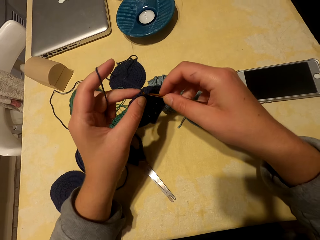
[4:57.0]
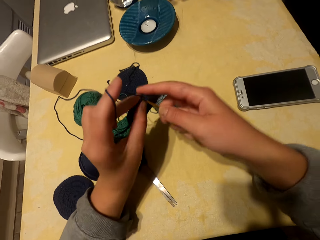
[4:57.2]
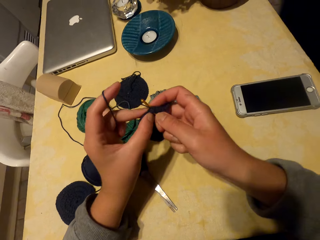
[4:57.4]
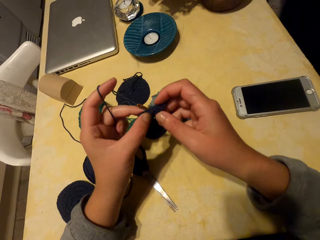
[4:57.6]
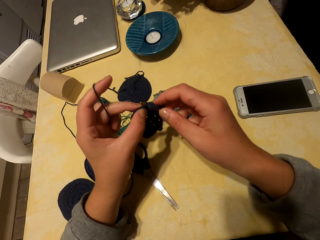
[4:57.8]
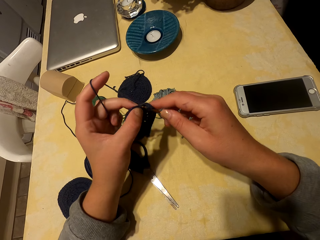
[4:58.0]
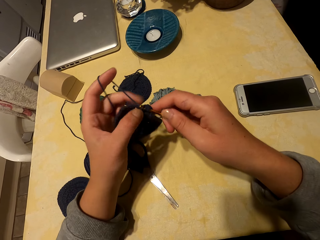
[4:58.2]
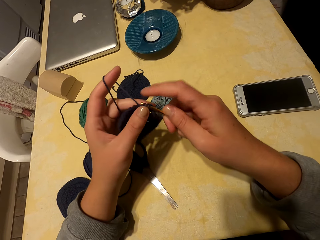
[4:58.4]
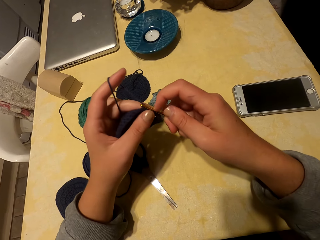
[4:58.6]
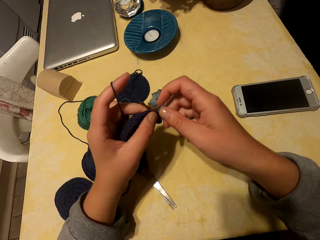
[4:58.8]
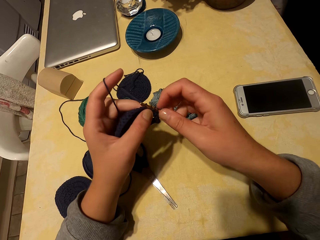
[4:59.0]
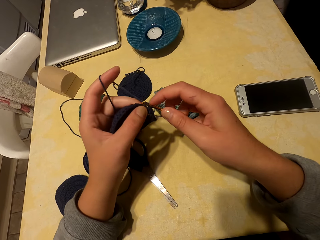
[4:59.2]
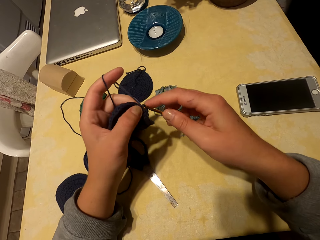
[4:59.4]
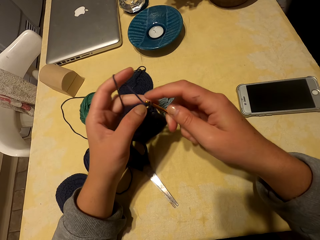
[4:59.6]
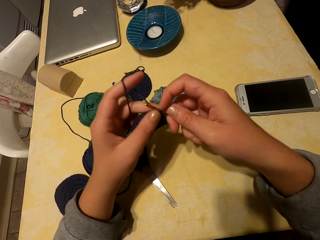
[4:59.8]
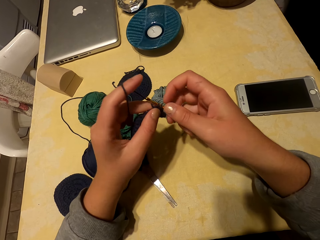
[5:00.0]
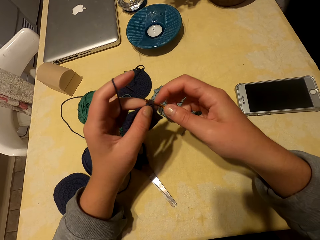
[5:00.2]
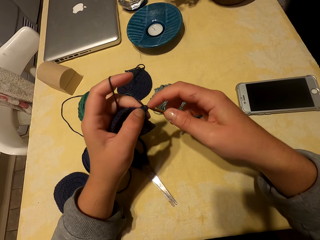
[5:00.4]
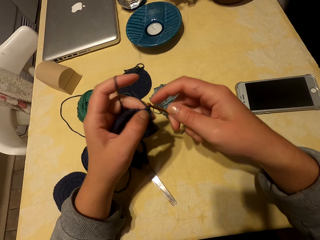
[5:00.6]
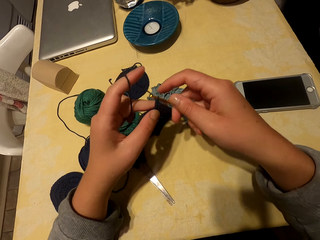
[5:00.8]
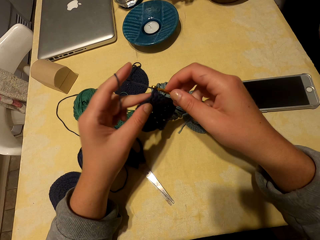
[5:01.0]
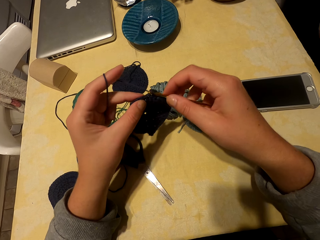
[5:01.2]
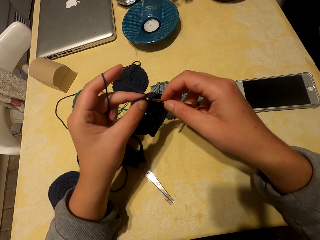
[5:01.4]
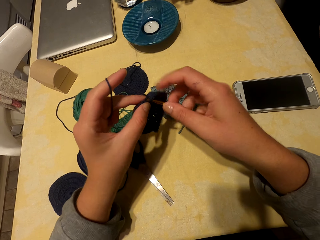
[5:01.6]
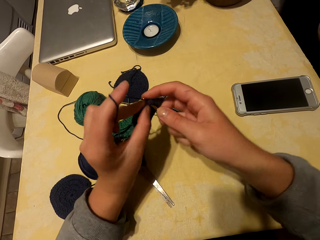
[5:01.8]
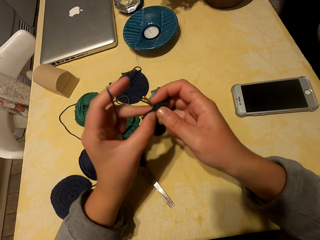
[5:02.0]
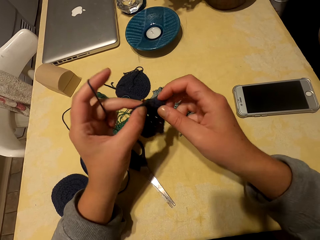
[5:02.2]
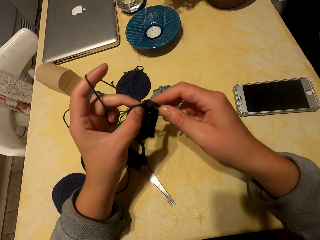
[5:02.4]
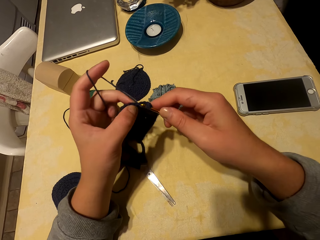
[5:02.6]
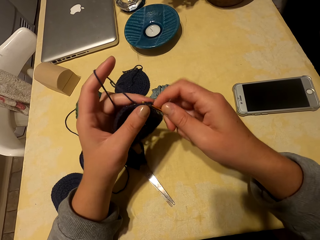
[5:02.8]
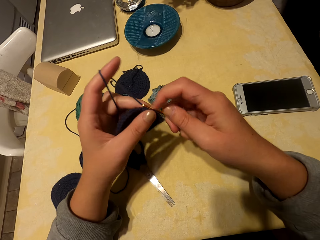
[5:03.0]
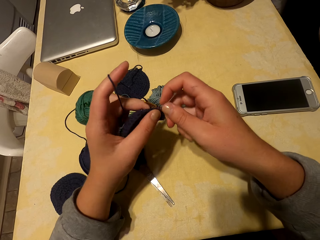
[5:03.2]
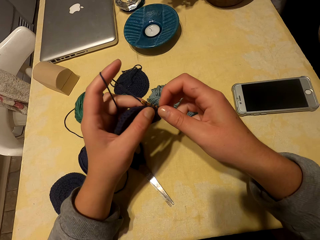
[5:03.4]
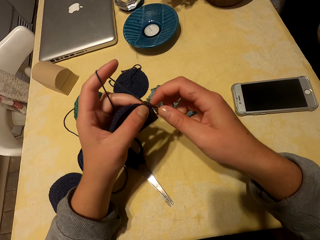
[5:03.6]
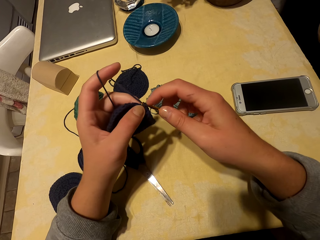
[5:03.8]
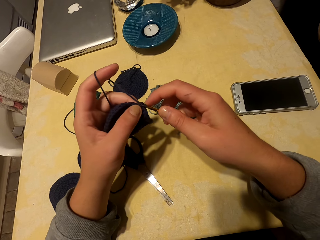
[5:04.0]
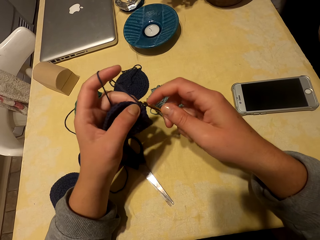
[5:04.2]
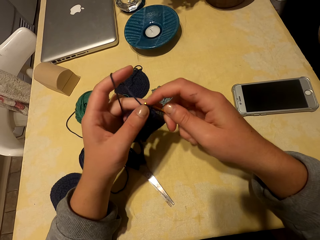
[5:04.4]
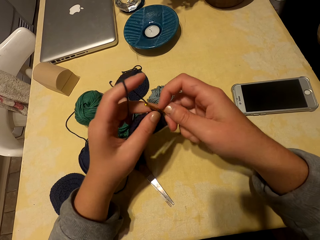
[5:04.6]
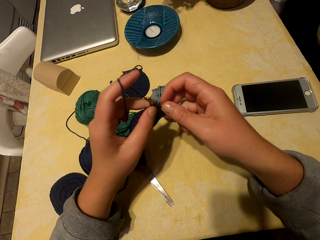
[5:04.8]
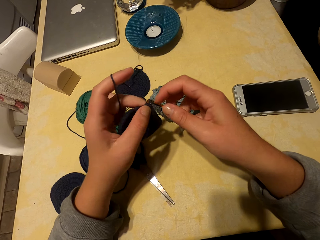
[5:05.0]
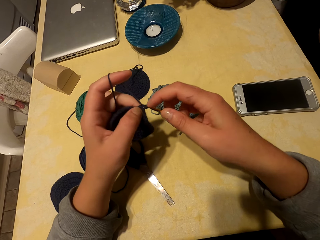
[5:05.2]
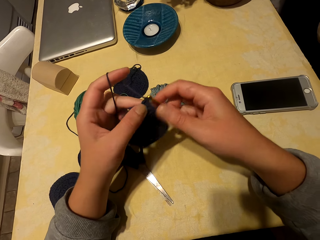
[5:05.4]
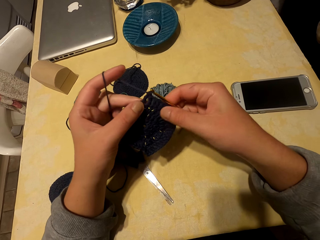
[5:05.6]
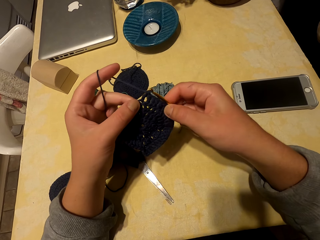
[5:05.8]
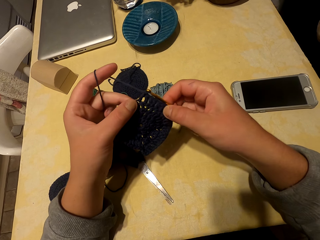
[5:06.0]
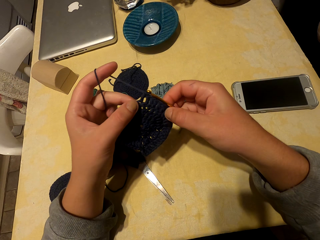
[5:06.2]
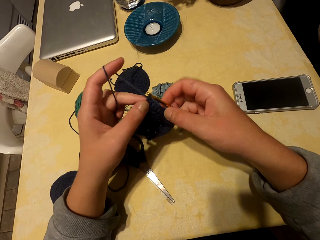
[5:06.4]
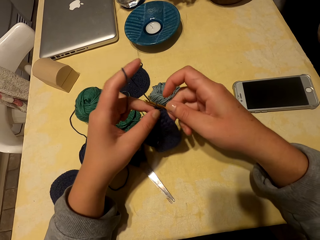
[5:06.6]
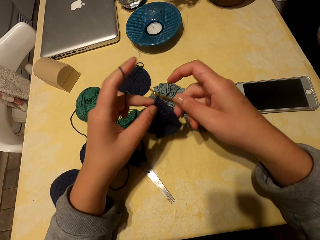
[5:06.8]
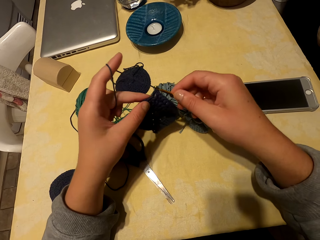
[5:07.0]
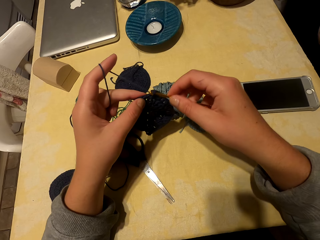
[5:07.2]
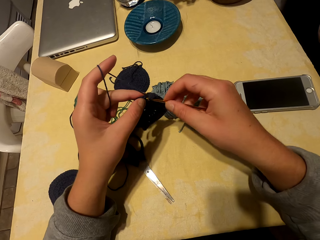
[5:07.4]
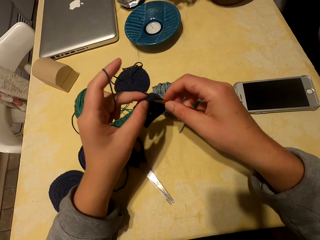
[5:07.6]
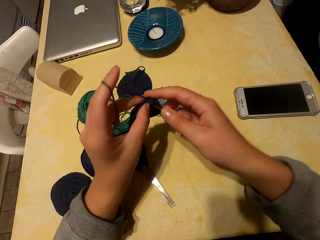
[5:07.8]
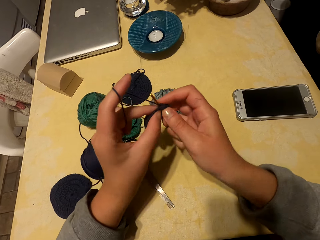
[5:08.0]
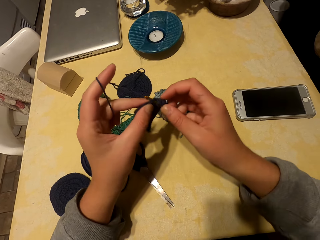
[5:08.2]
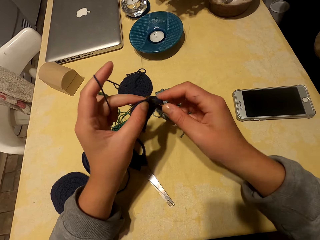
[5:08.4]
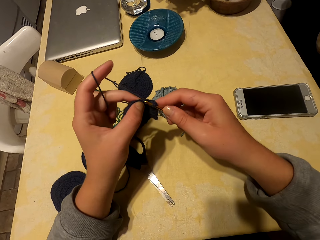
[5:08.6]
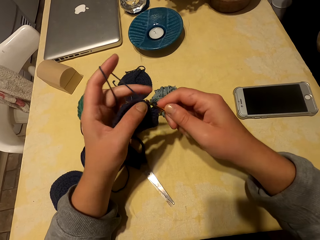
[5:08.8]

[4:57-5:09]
The camera wearer knits fabric.

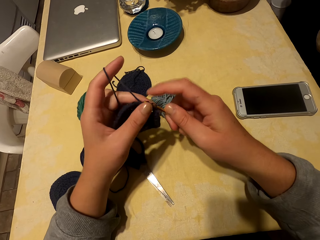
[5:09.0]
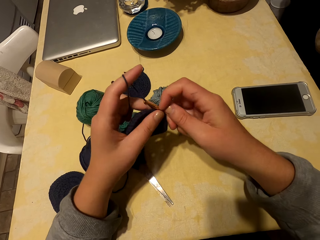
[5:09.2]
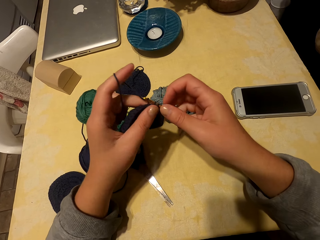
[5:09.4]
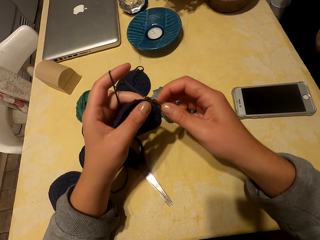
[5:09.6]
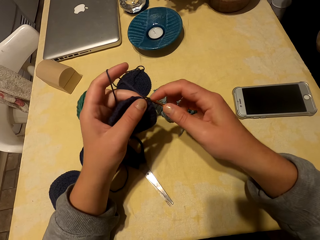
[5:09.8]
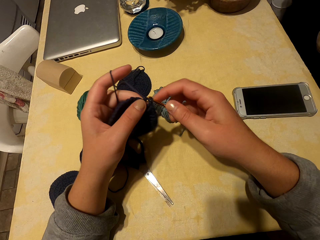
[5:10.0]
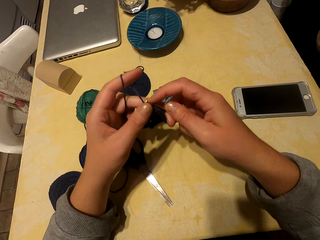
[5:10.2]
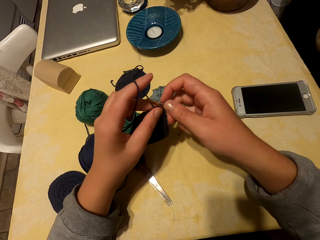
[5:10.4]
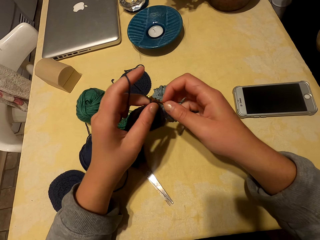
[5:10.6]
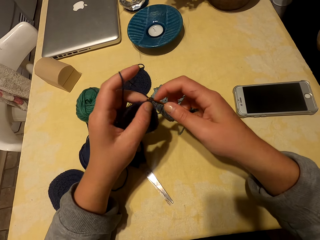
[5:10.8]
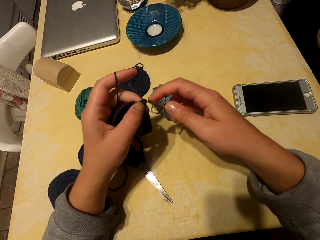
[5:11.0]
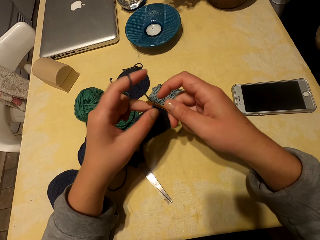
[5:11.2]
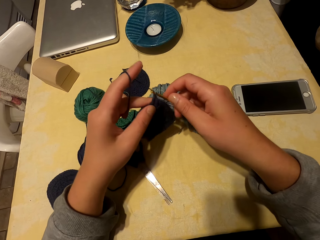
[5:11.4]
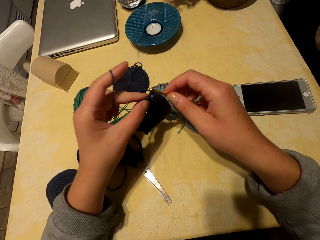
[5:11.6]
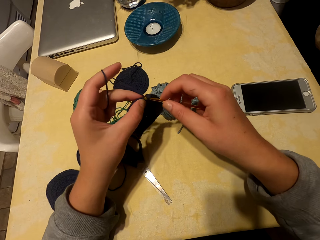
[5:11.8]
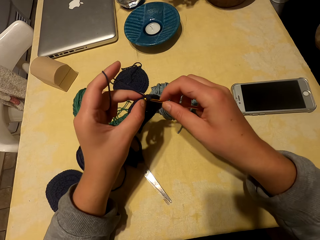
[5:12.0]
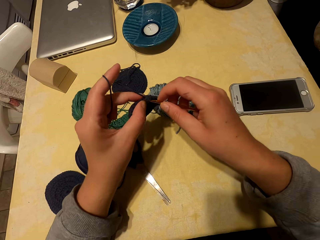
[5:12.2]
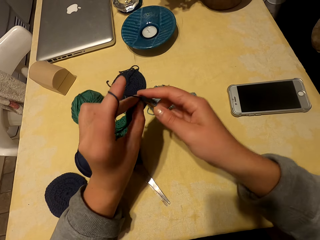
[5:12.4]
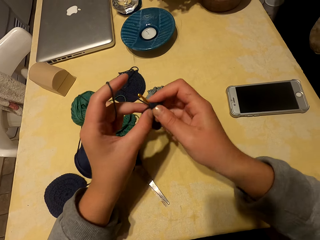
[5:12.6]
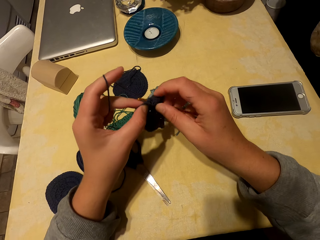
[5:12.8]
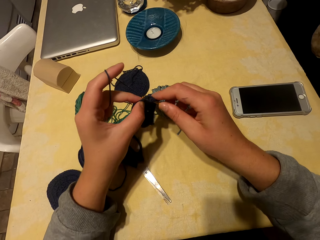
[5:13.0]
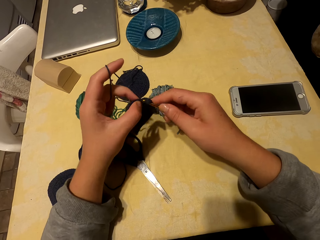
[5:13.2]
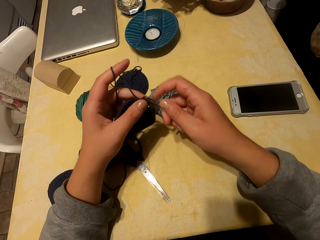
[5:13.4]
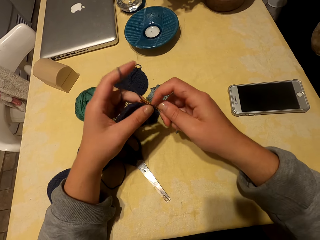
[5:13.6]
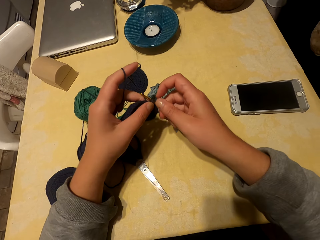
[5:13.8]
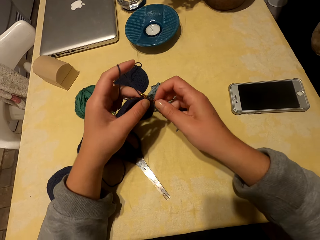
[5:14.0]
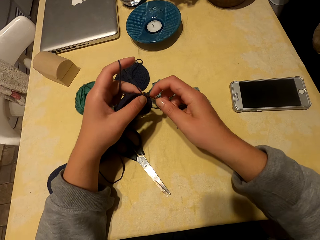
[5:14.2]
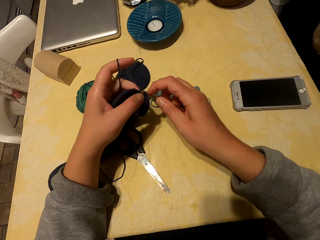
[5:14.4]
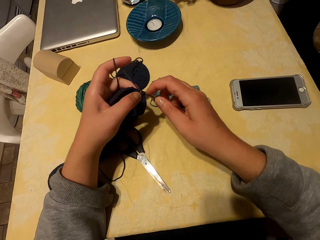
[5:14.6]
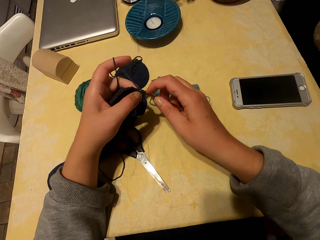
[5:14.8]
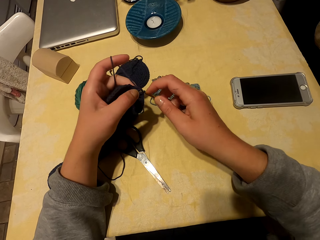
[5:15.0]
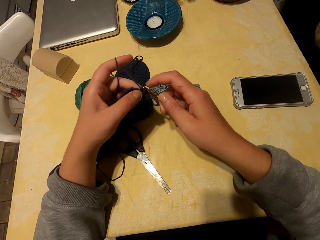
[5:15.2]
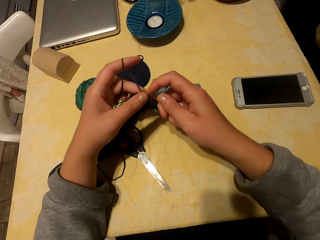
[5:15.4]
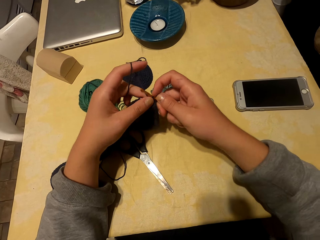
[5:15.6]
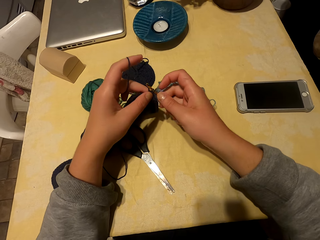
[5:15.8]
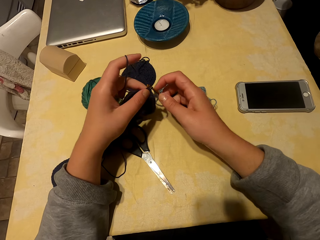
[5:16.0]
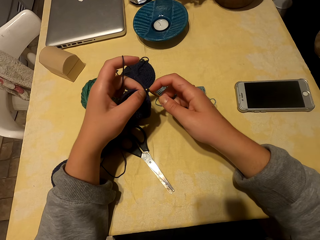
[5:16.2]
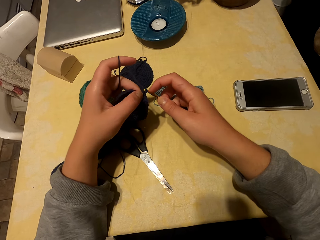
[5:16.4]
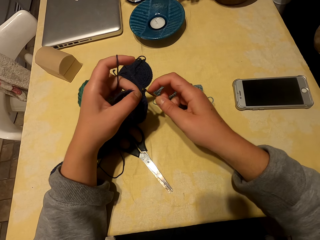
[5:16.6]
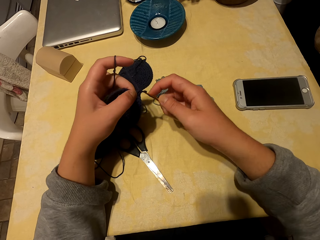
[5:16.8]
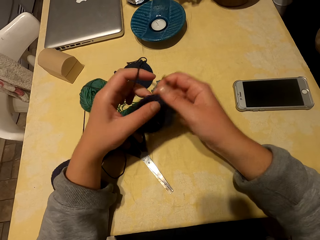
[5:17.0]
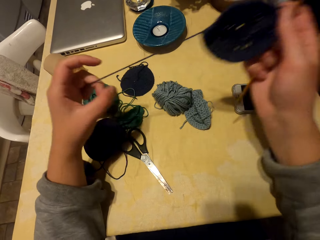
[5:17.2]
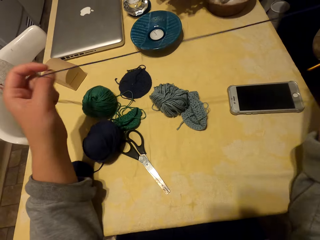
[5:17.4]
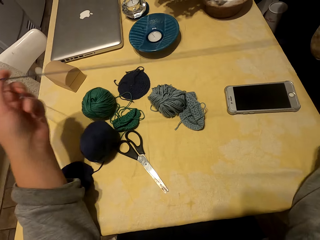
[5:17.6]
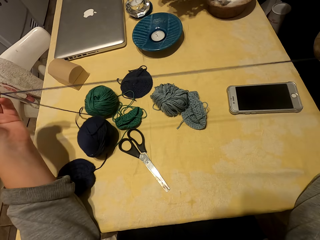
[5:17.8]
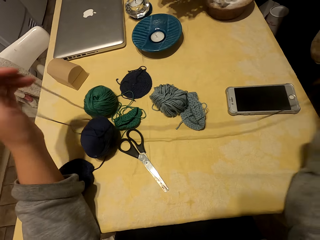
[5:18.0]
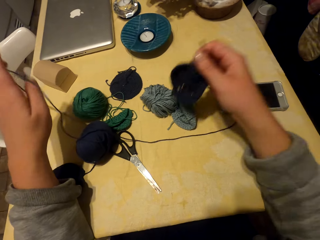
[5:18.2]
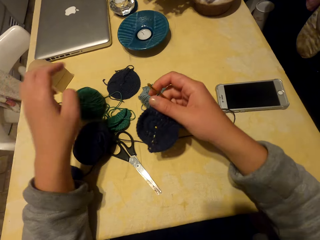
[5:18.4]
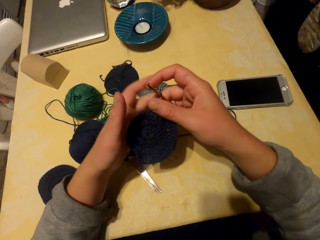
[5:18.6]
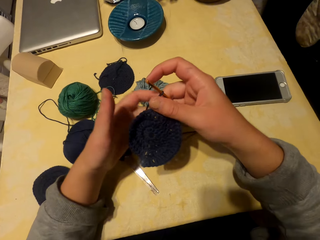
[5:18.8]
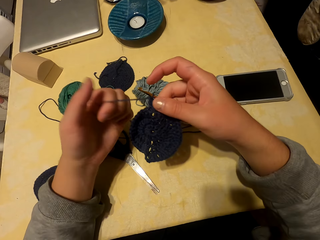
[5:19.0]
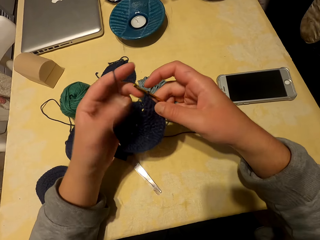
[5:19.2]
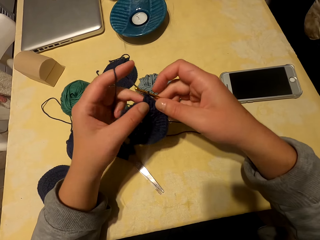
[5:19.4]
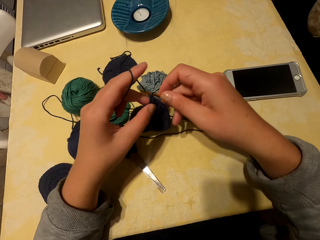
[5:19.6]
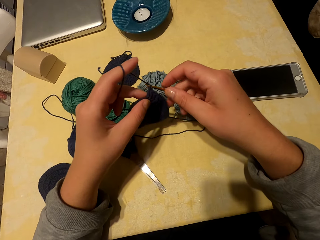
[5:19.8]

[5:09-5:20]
The camera wearer adjusts the yarn. They unroll thread. They drop the thread. They roll the thread on the left hand.
